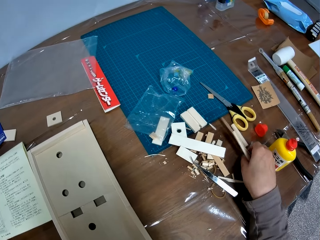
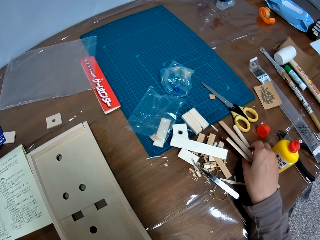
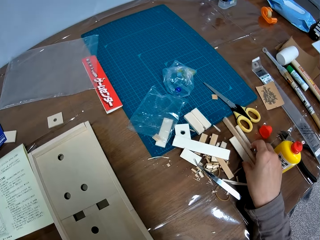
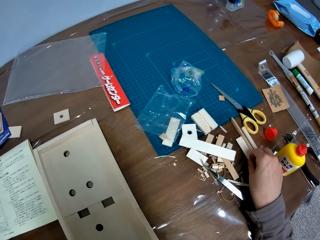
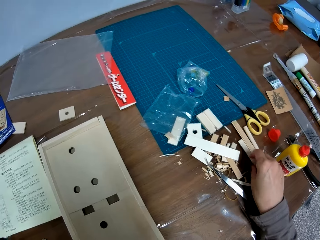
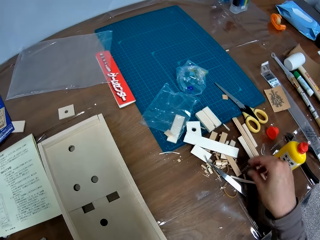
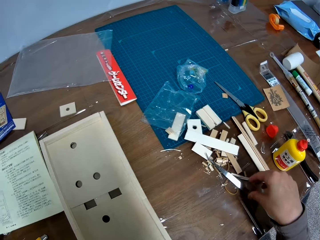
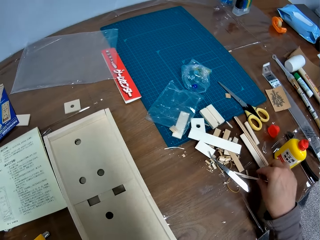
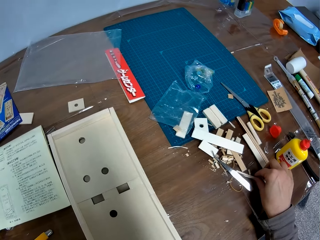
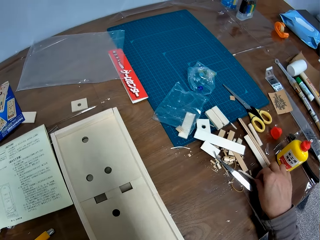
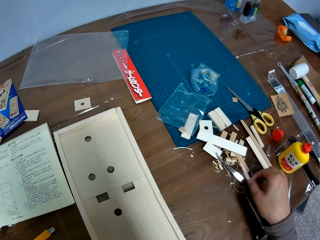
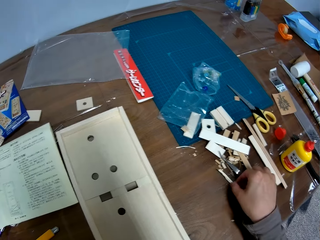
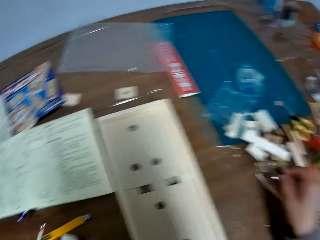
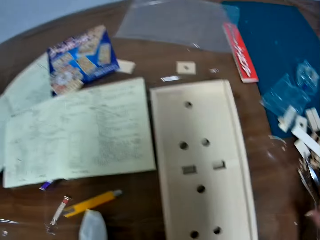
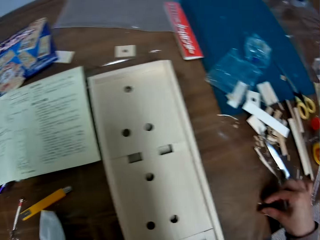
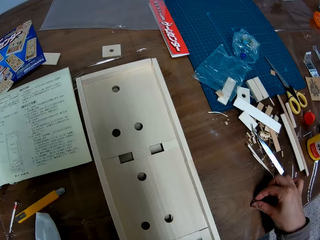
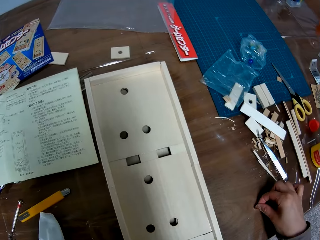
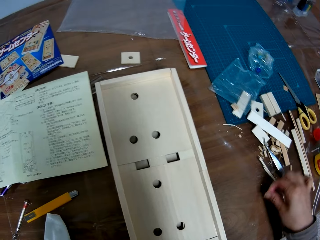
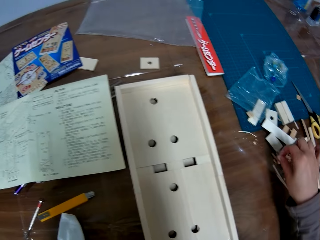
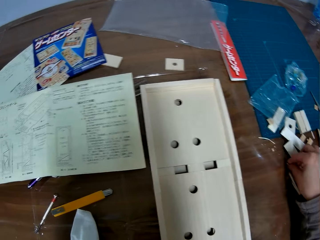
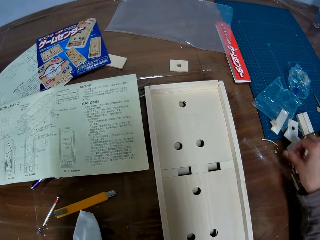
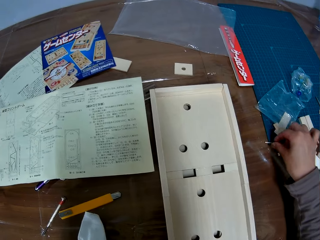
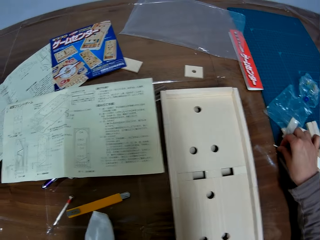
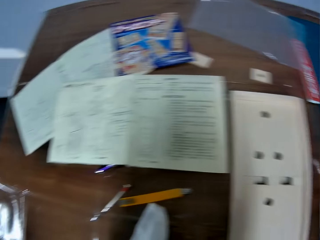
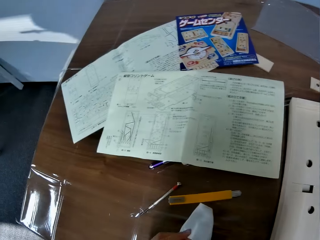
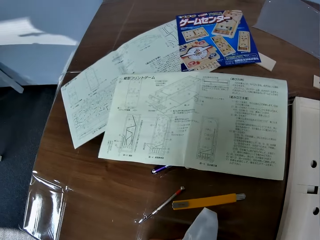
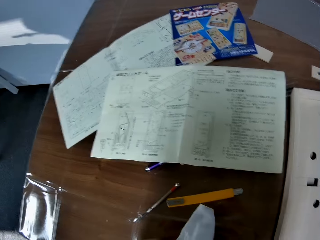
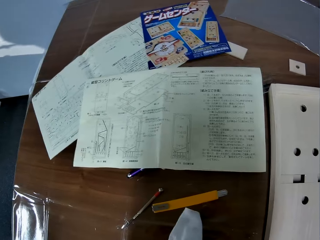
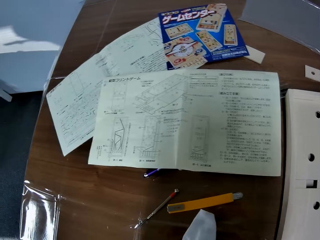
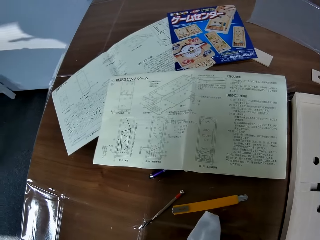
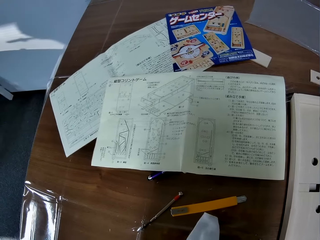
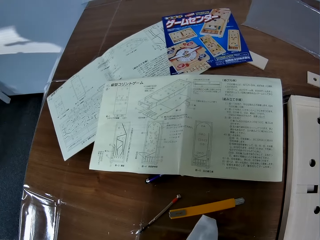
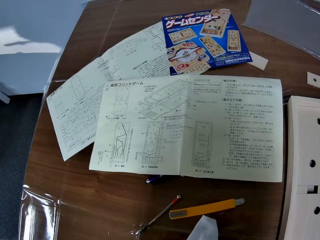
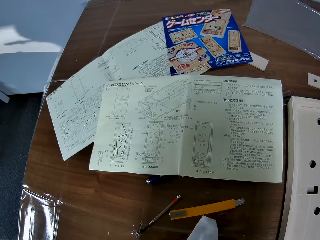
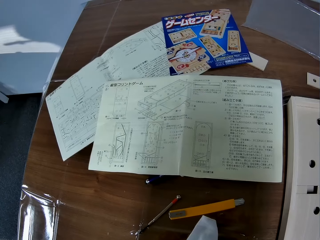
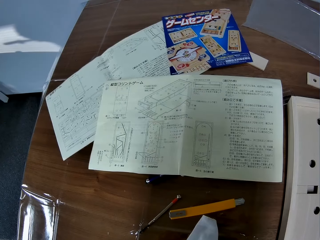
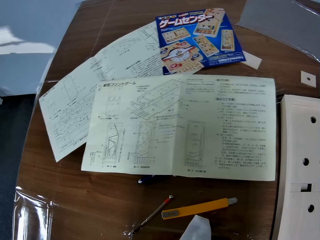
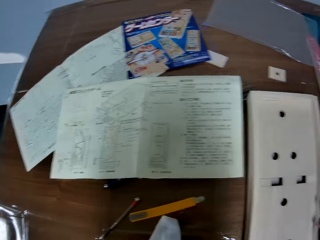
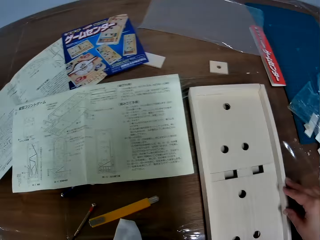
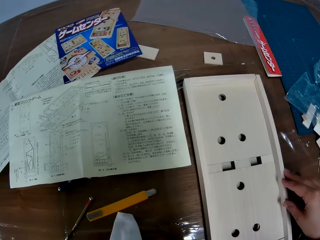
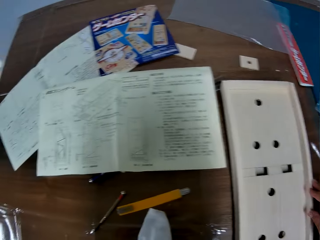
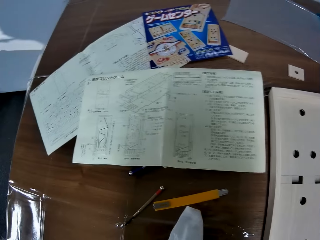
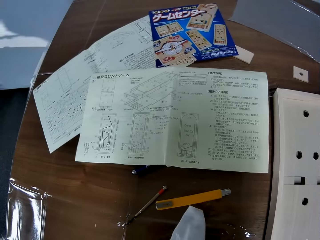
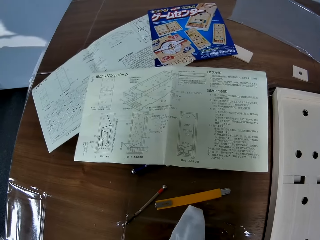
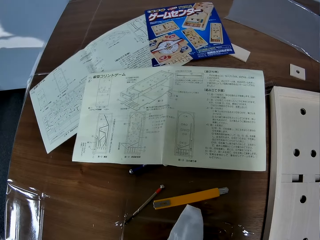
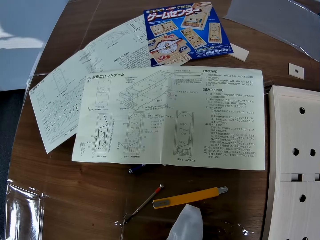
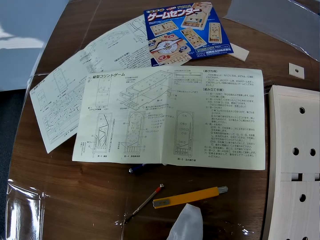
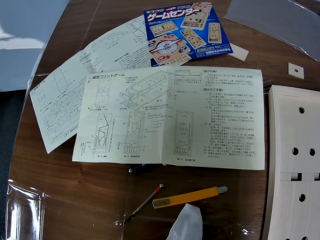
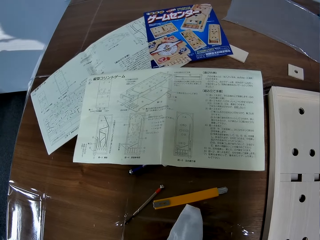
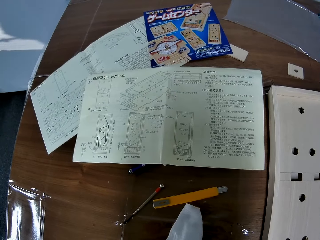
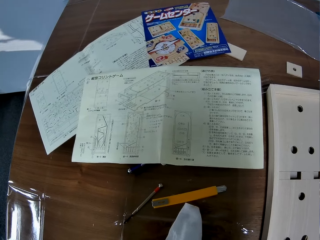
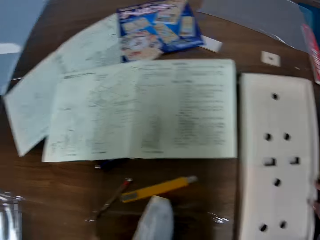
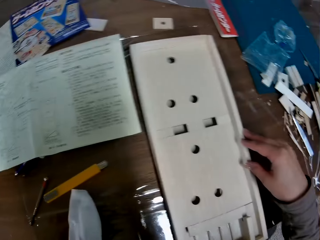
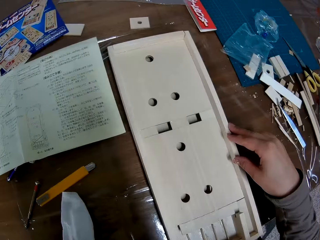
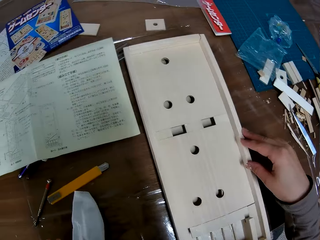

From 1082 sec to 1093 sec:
The camera wearer drops the other pieces of wood or craft paper on the table with her right hand. She moves the chip of wood on the table. She moves another chip of wood on the table. She moves another chip of wood from the table. She puts her hand on the craft paper.

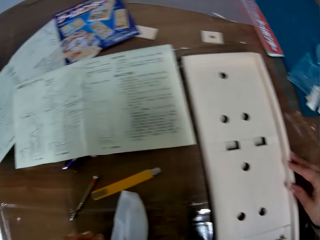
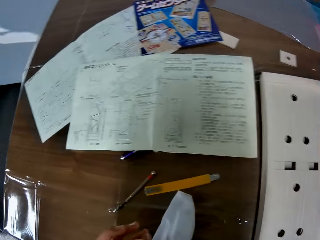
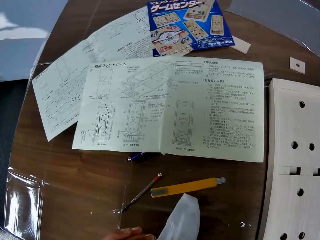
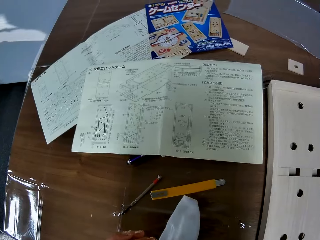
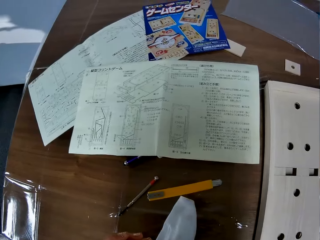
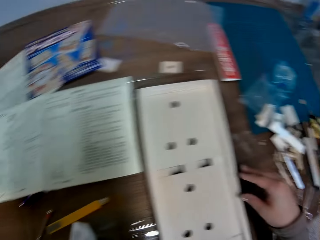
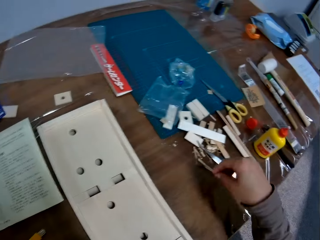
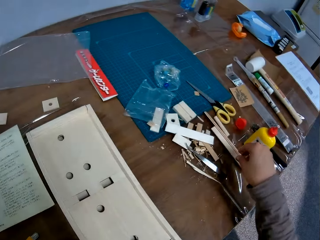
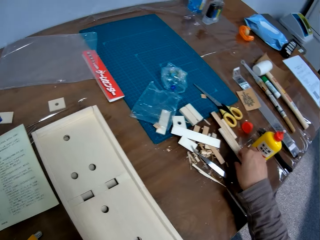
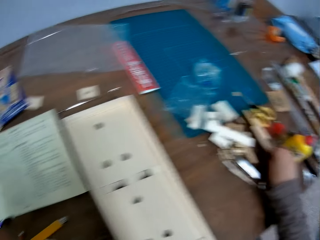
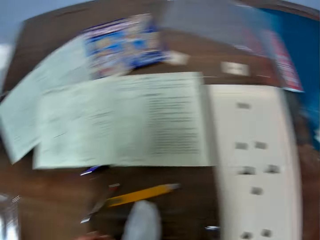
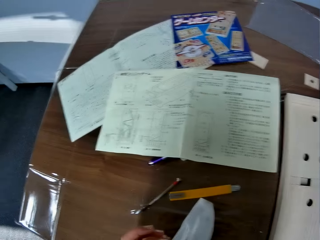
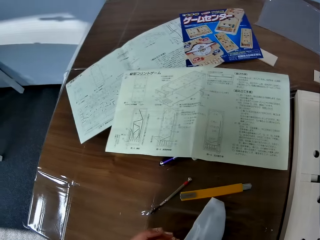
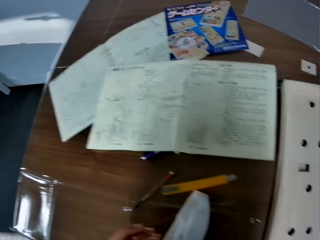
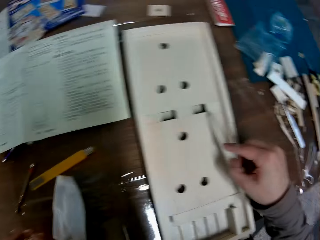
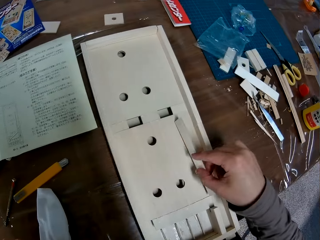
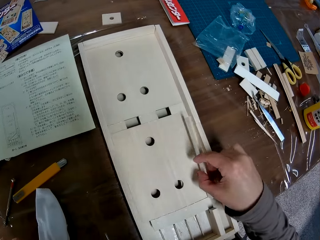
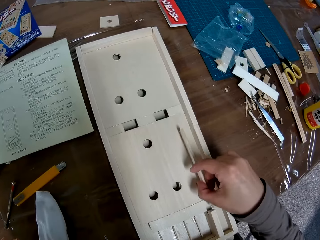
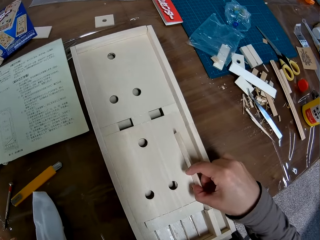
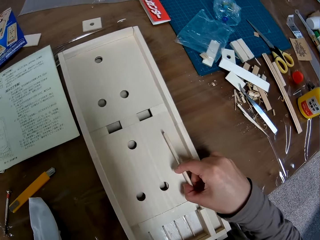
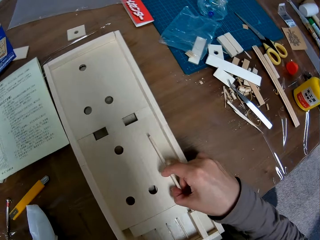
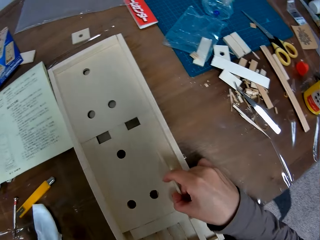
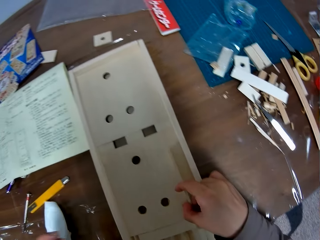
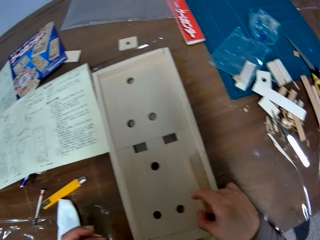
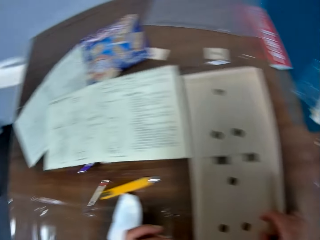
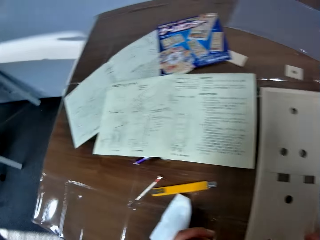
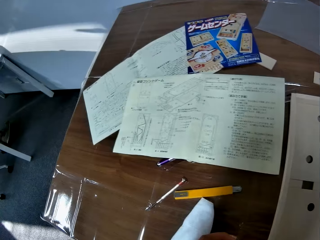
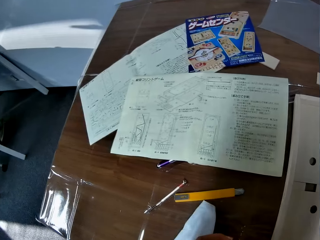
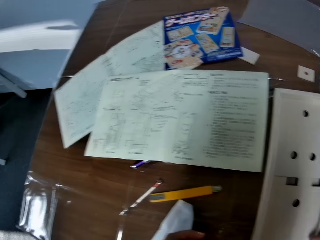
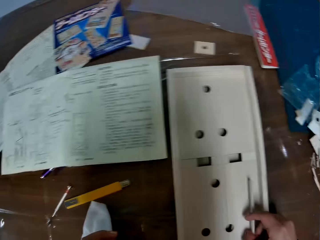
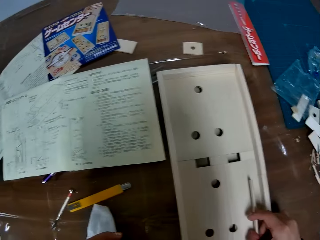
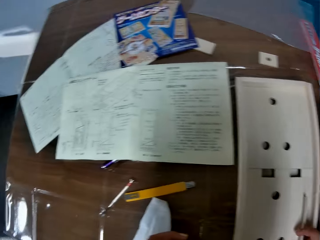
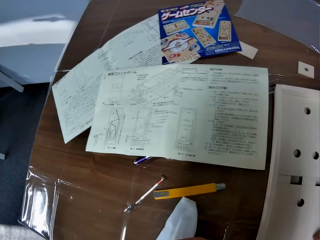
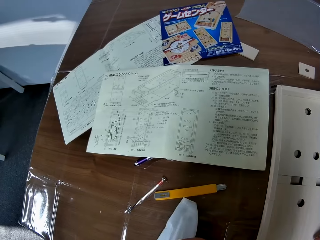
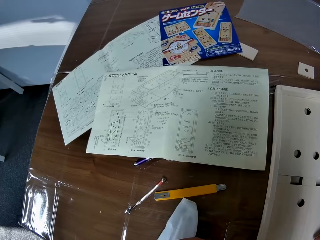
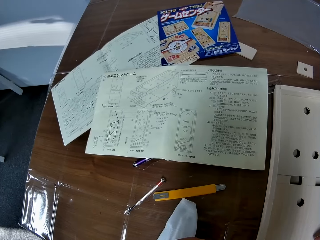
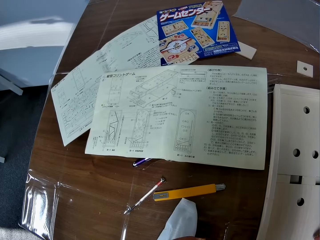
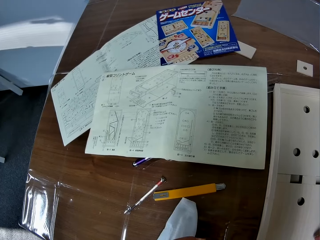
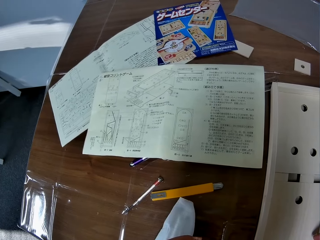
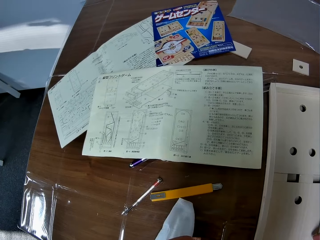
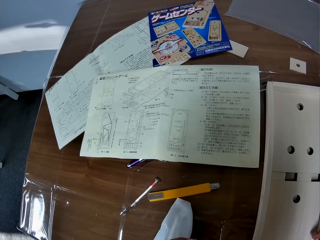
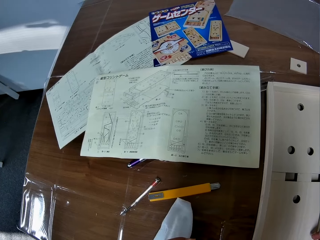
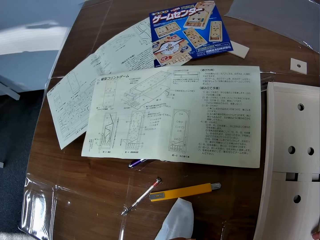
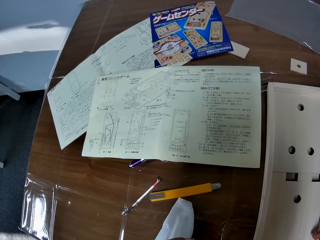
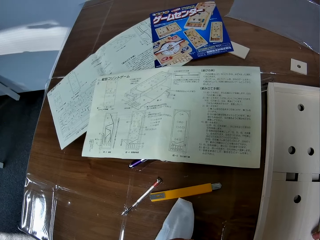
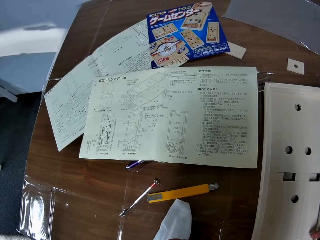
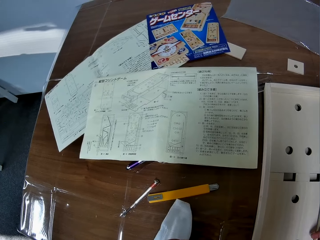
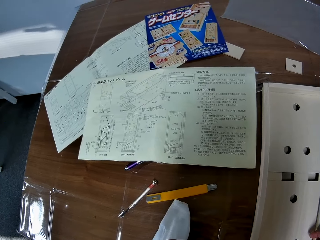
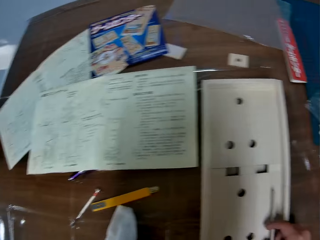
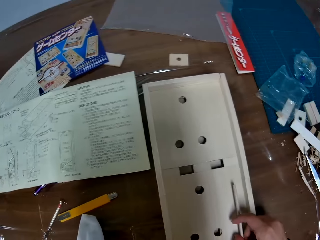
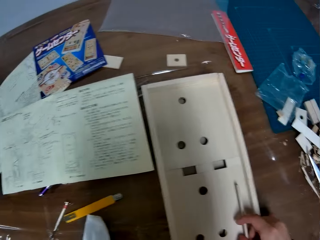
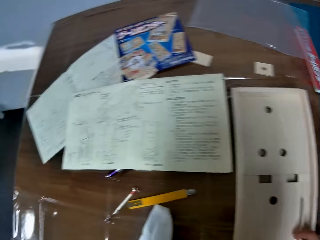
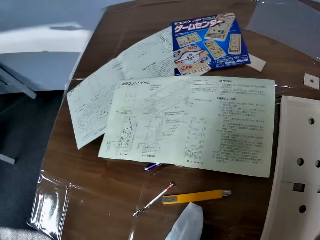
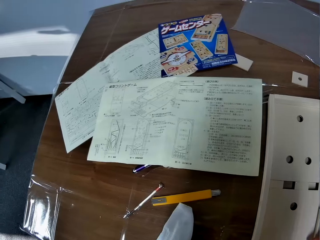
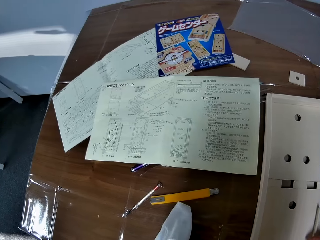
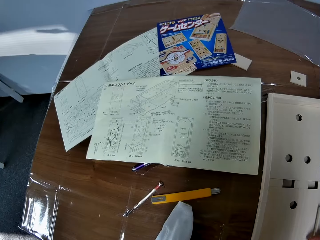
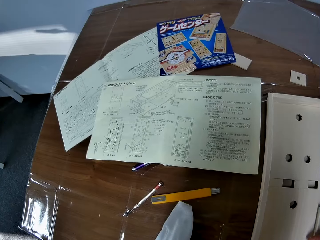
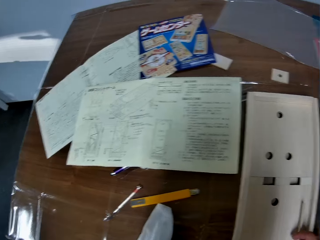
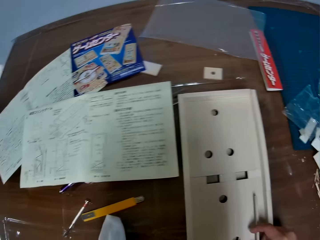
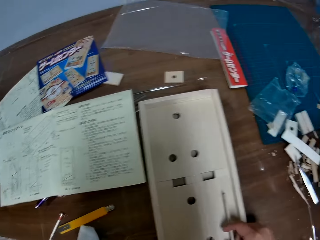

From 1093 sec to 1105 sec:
The camera wearer picks the other piece of wood or craft paper from the table with her right hand. She stares at the manual. She places the piece of wood on the pinball wood machine or woodwork. She stares at the manual. She looks at the pinball wood machine. She stares at the manual. She looks at the pinball wood machine. She stares at the manual.
